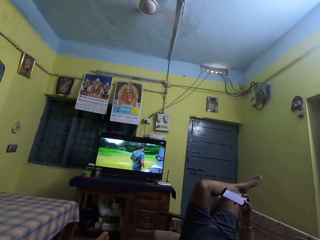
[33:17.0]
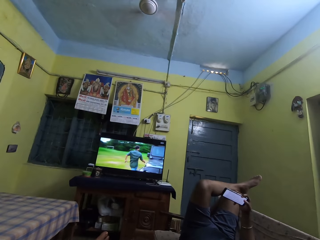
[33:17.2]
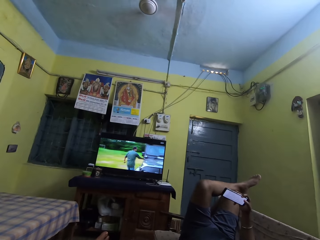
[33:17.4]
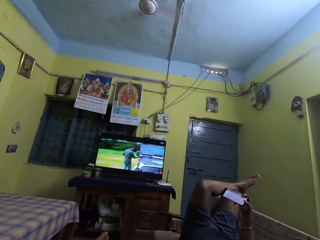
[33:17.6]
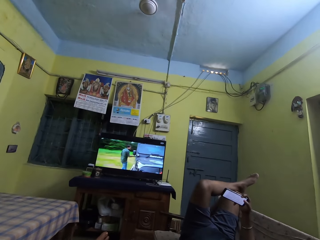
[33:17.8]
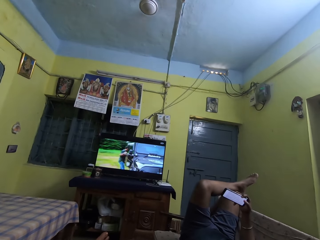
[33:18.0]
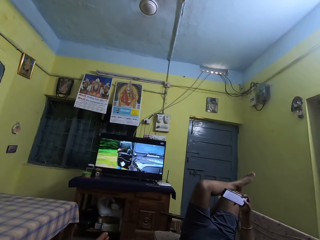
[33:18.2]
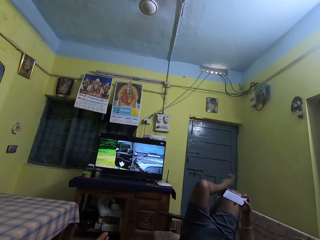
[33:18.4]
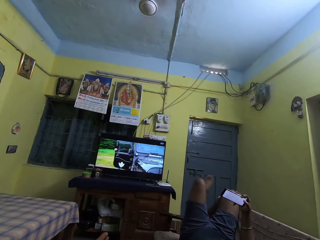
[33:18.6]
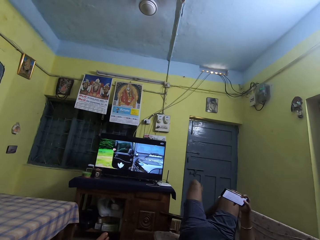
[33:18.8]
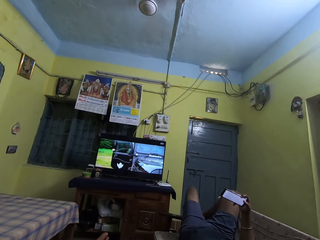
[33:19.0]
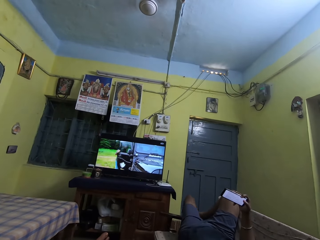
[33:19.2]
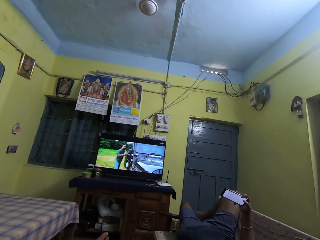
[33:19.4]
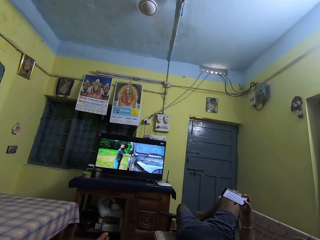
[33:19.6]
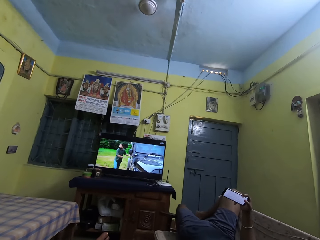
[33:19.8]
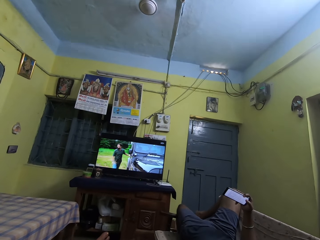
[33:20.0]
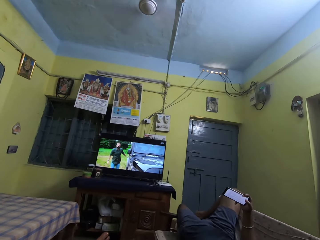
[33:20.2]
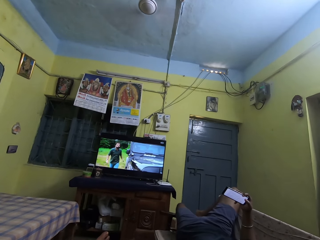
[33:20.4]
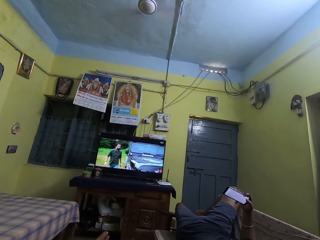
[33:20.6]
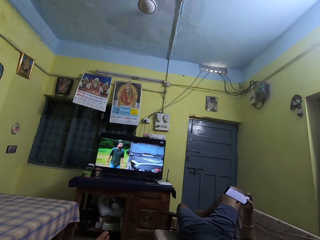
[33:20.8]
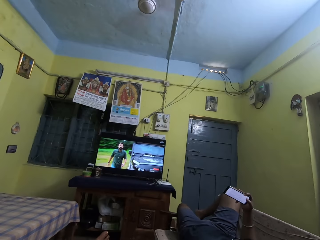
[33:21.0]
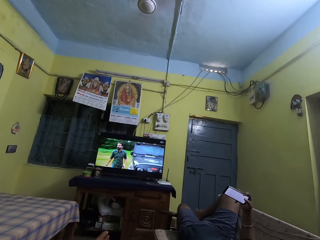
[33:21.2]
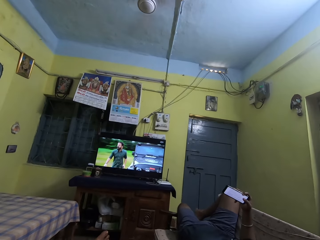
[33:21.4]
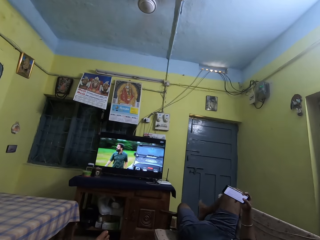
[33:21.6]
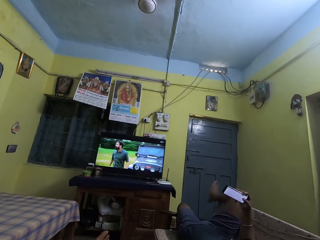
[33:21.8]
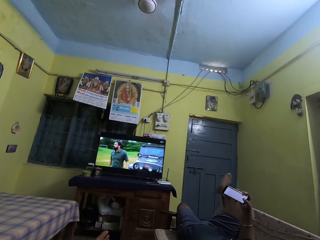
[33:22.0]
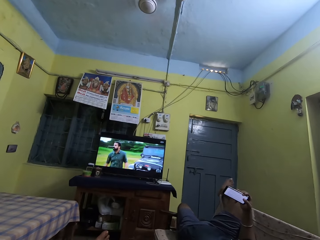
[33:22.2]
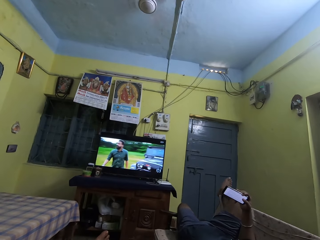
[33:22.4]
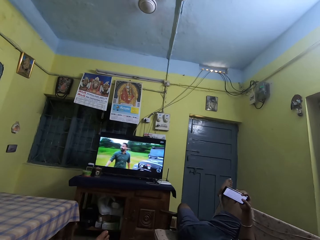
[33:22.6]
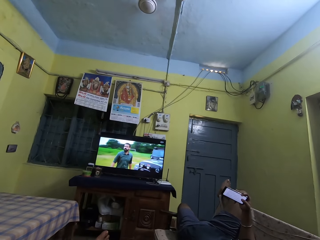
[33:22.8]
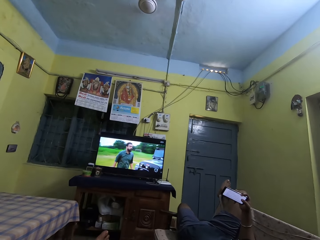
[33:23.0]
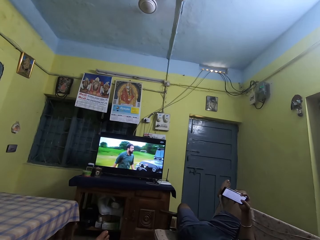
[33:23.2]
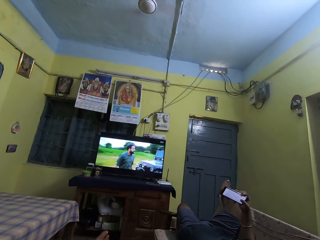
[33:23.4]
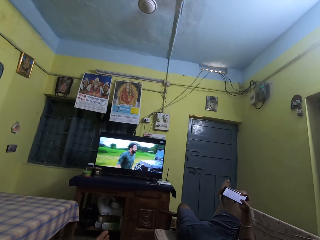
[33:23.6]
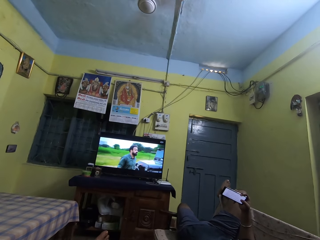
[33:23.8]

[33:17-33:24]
The boy places his left leg on the chair on the floor and removes the left leg from the right leg.

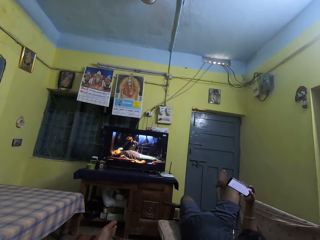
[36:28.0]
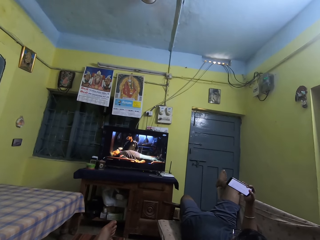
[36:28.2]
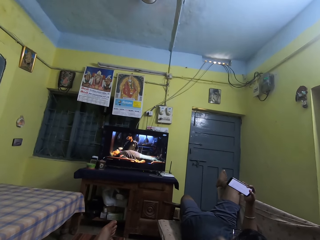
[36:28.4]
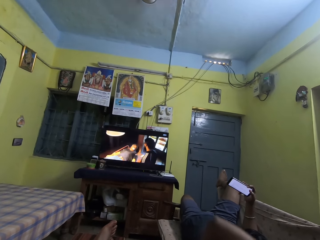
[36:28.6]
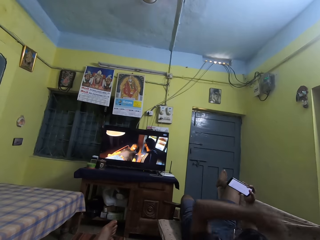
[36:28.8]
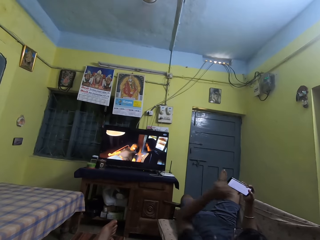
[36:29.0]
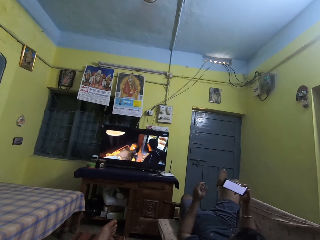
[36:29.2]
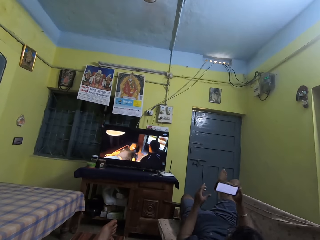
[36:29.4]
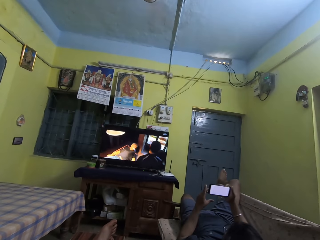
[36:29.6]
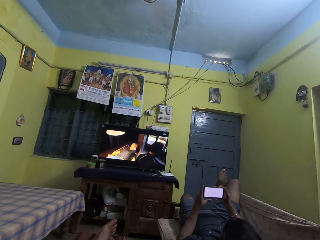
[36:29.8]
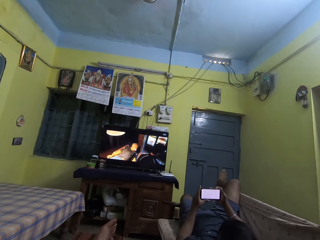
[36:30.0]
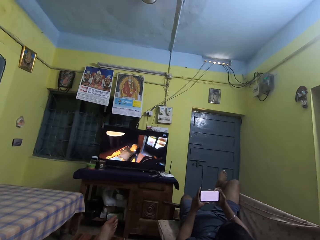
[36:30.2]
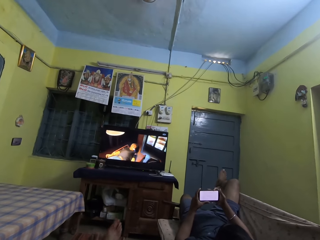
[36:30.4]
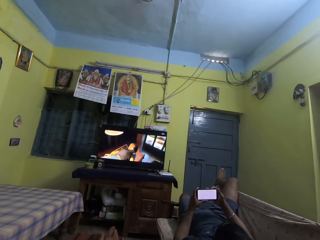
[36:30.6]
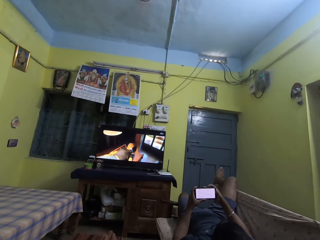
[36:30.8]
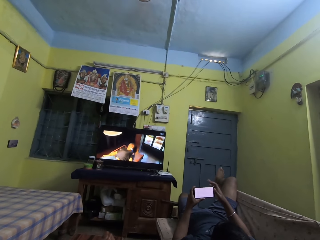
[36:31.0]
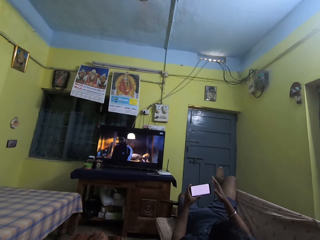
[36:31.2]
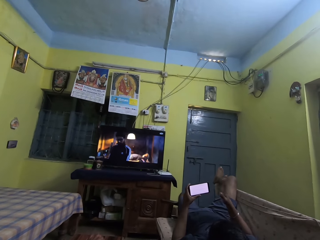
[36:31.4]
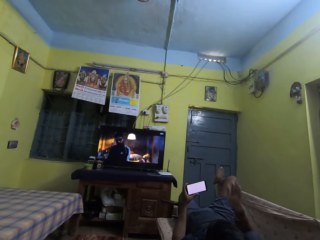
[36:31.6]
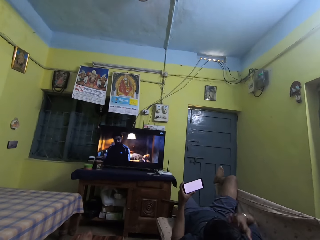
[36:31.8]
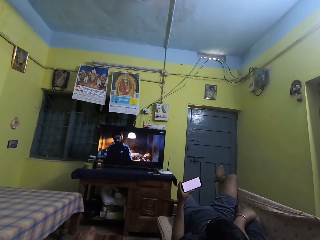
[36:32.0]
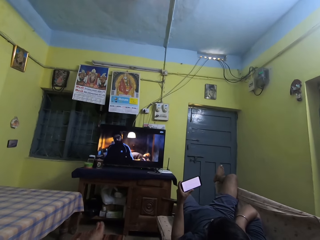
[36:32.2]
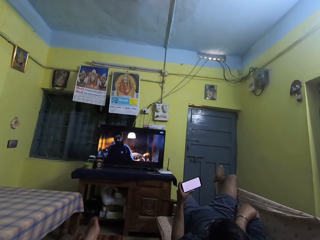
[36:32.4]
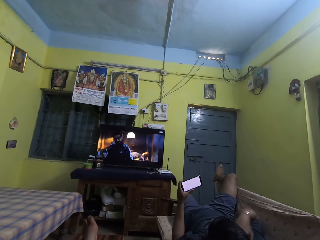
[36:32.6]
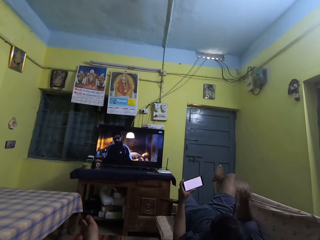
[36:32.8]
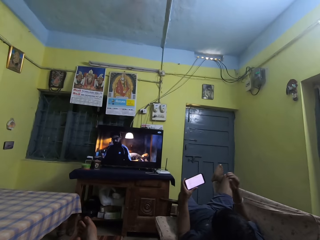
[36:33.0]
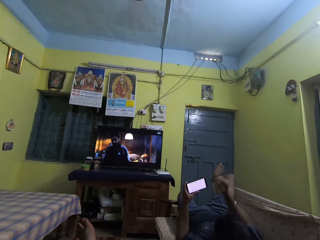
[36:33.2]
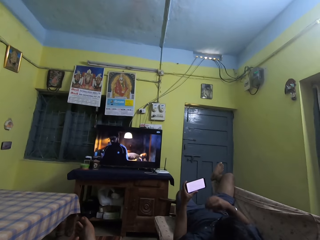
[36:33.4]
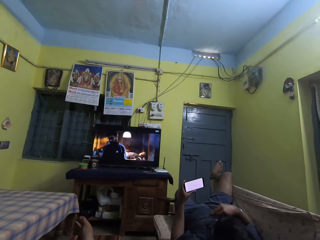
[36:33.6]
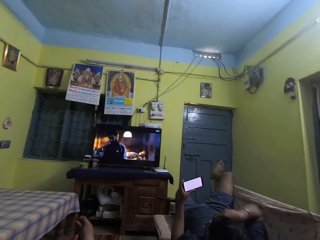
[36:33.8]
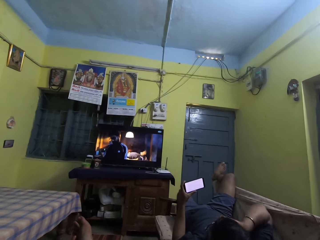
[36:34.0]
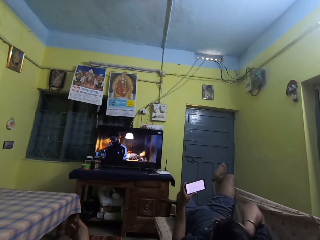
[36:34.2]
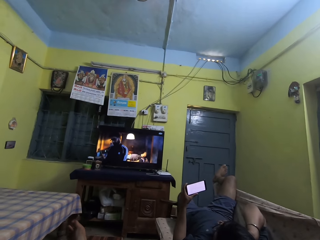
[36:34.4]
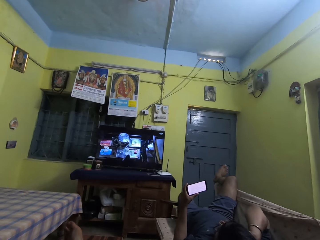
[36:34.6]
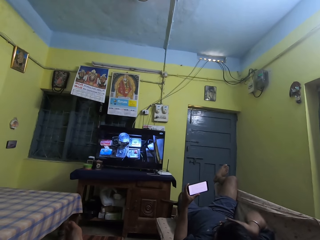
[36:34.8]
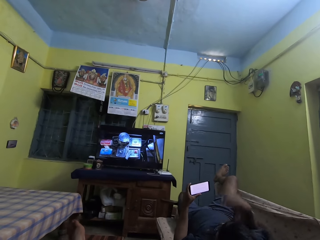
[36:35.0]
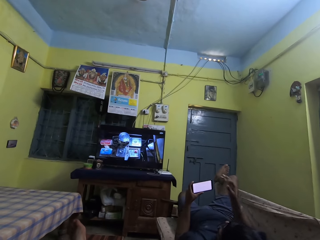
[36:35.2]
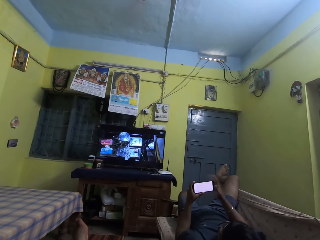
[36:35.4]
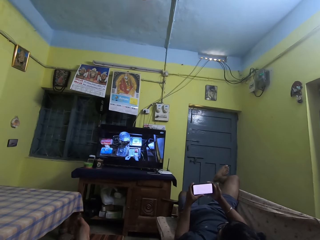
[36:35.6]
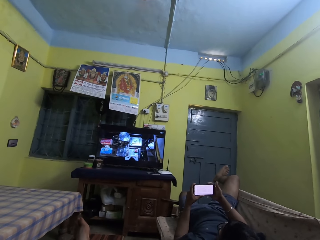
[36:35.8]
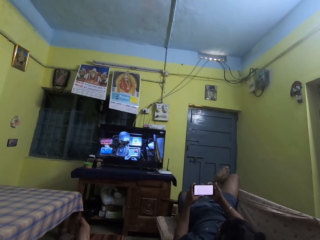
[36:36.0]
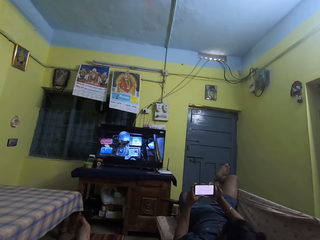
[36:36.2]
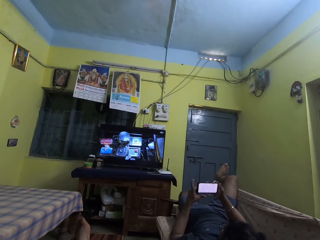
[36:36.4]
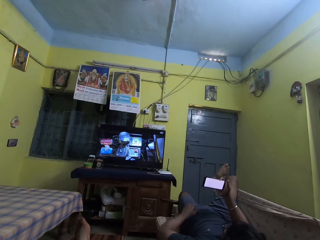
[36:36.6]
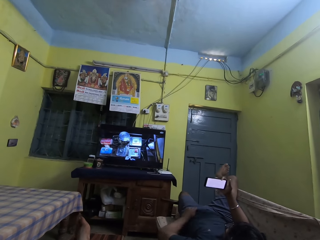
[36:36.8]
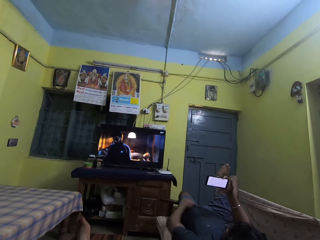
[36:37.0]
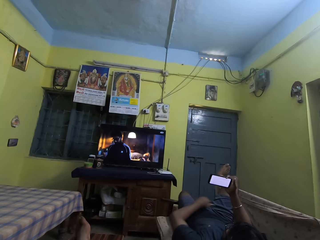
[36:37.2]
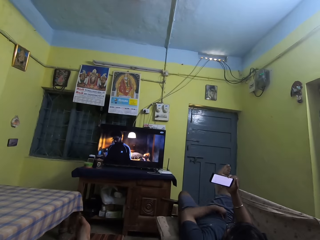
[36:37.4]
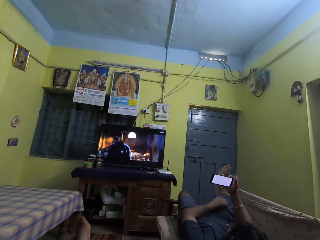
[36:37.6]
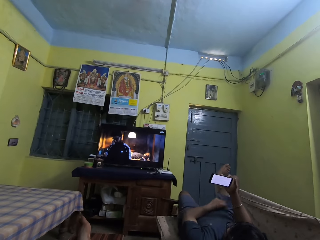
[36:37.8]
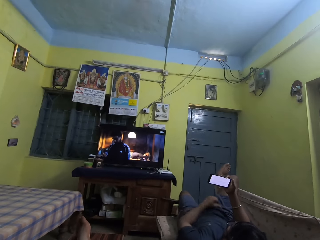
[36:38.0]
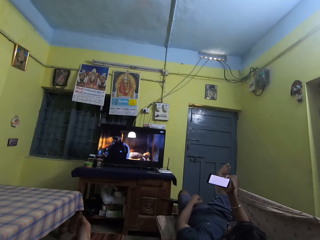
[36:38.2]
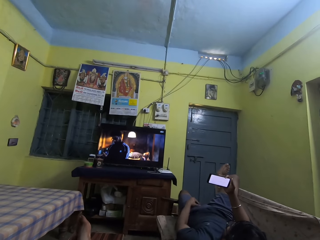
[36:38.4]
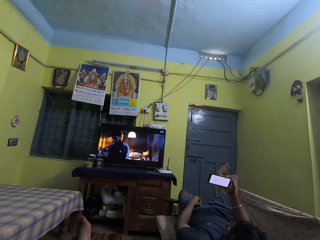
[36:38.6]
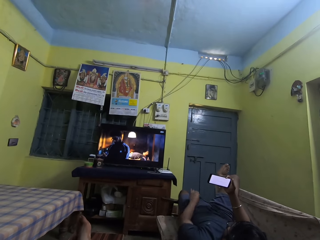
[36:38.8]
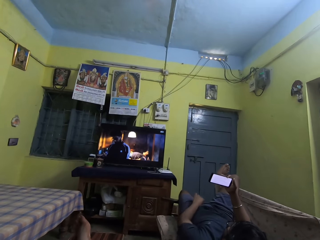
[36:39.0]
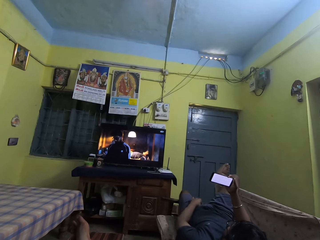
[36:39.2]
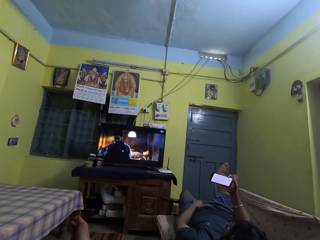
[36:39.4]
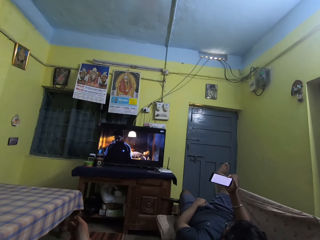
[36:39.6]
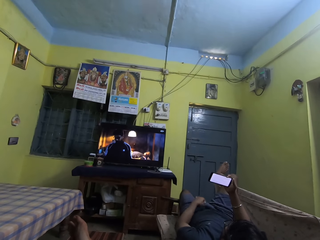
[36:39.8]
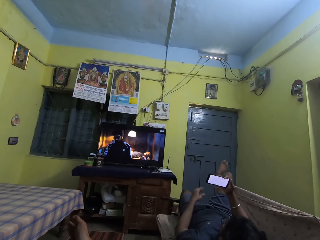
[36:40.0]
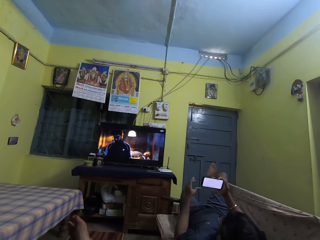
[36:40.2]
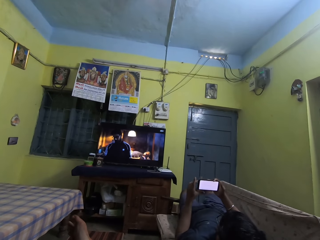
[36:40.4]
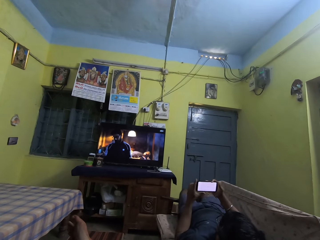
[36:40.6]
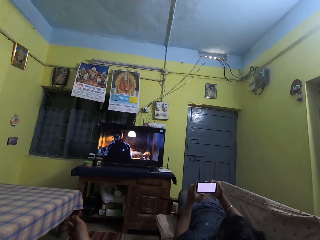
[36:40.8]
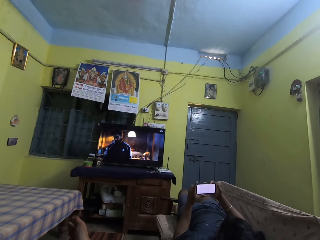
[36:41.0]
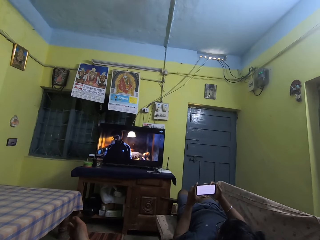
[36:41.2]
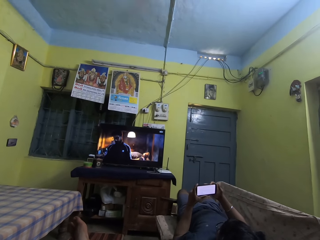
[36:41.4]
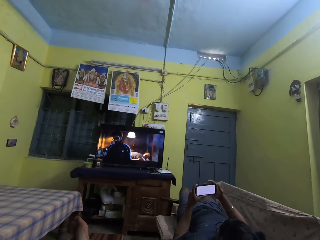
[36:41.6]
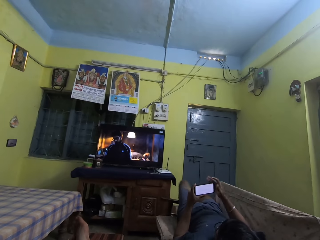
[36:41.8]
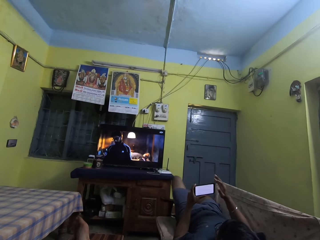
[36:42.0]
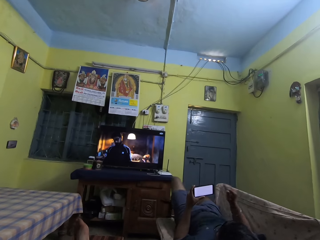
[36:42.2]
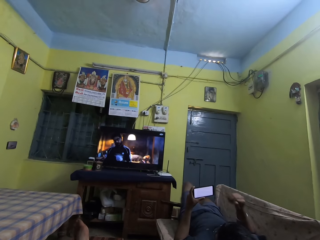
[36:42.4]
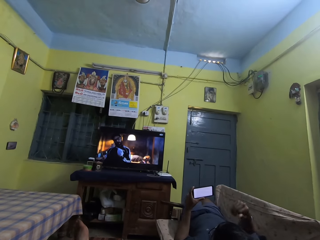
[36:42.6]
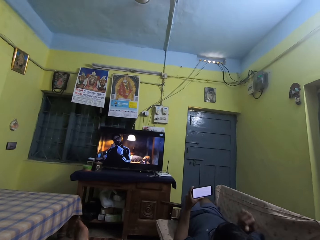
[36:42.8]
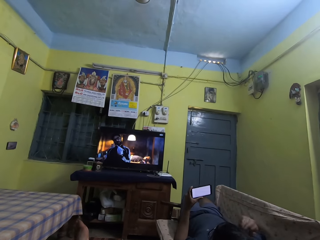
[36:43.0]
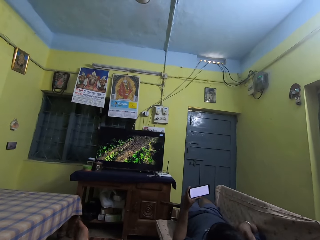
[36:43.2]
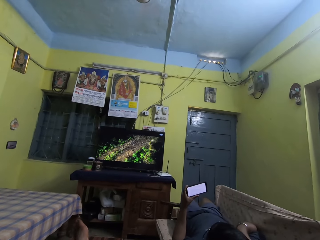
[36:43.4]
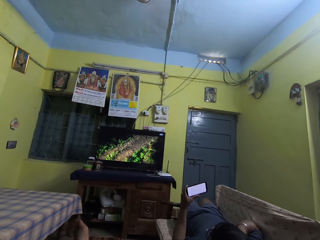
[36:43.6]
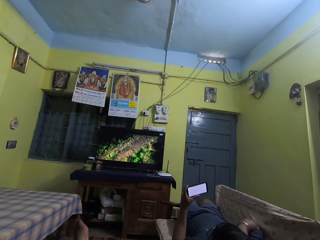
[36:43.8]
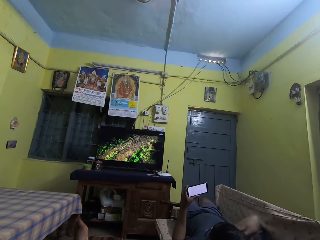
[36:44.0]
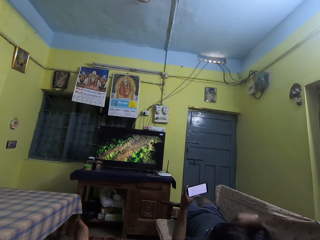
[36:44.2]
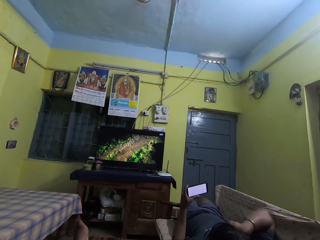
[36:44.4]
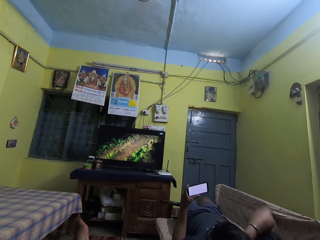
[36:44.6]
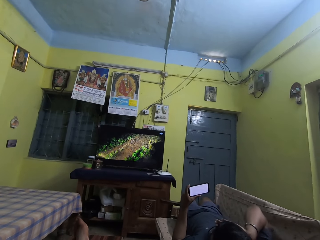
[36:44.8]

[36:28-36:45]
The man holds the phone with both hands. He holds the phone with his left hand. He touches his face with his right hand. He touches his face with his right hand again. He passes the phone from his left hand to his right hand. He holds a t-shirt on his body with his left hand. He adjusts the t-shirt on his body with his left hand. He adjusts the t-shirt on his body with his left hand again. He adjusts a short on his body with his left hand. He holds the phone with both hands. He holds the phone with his left hand. He touches his face with his right hand.
